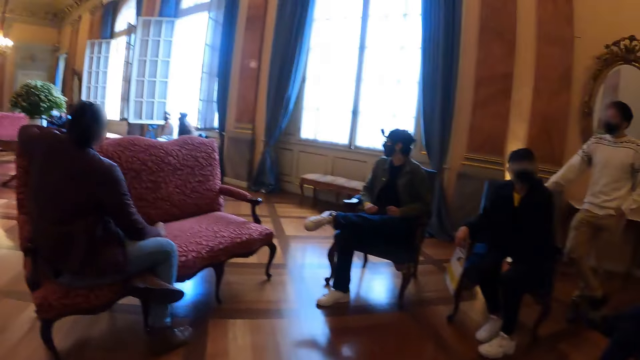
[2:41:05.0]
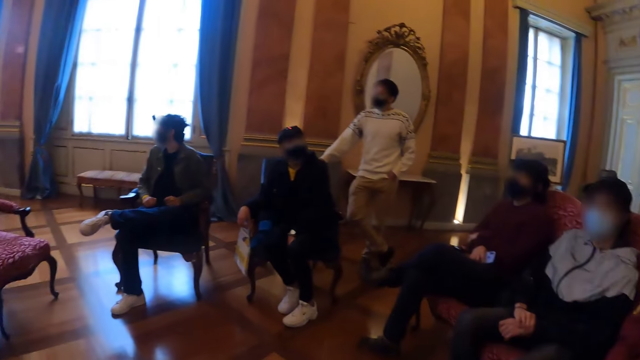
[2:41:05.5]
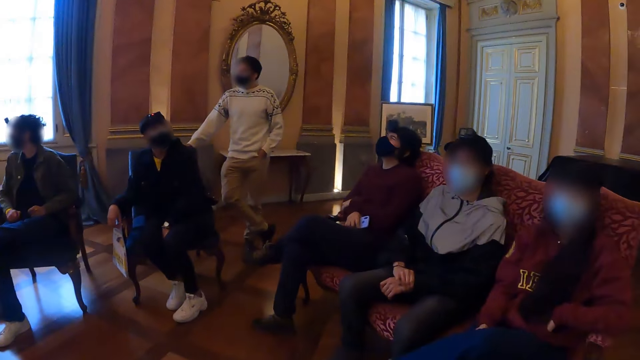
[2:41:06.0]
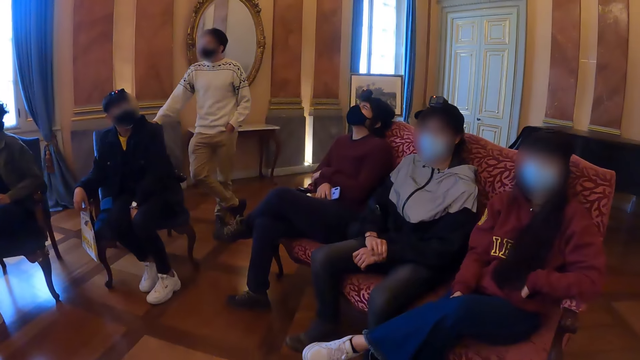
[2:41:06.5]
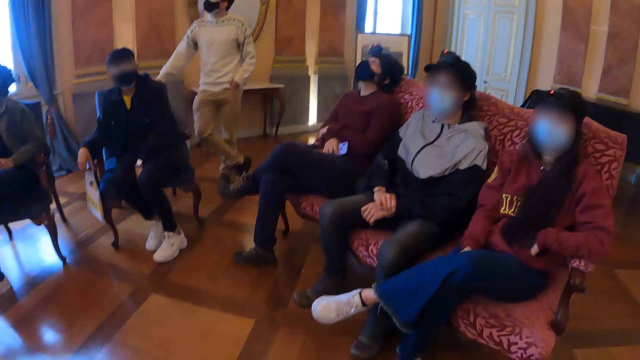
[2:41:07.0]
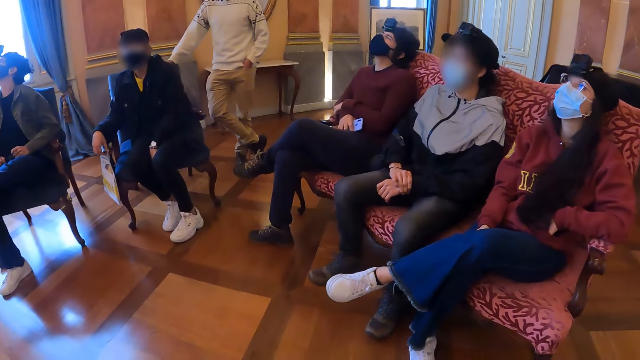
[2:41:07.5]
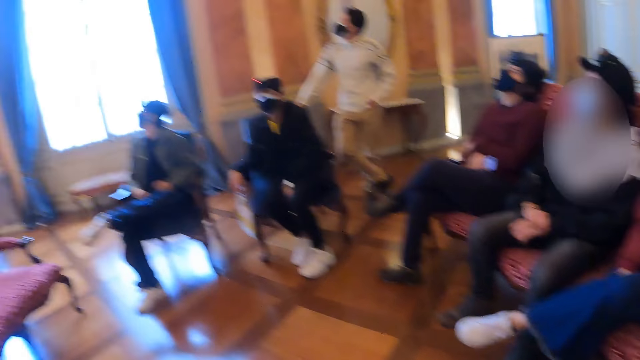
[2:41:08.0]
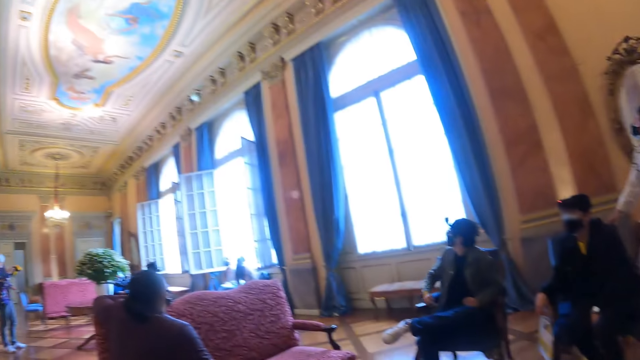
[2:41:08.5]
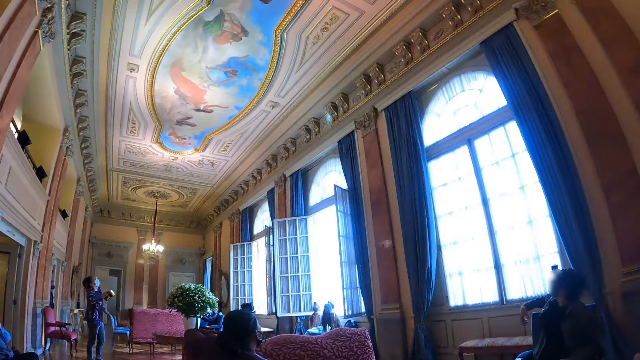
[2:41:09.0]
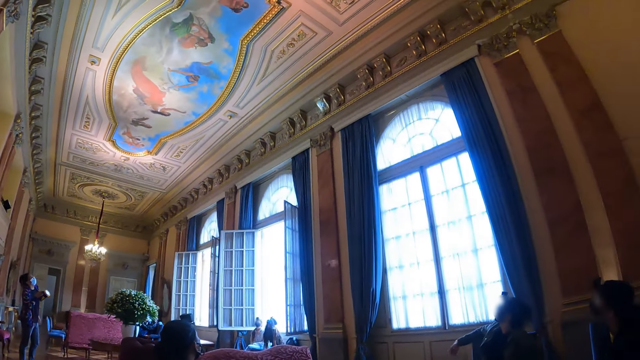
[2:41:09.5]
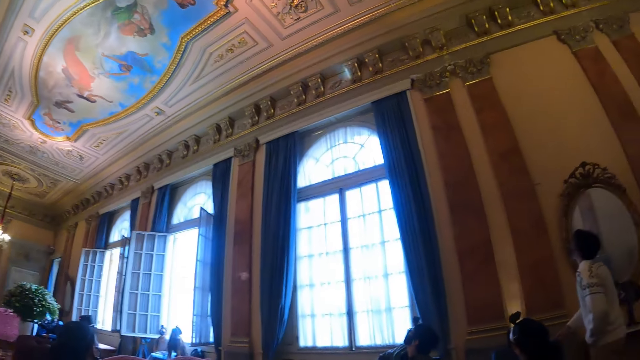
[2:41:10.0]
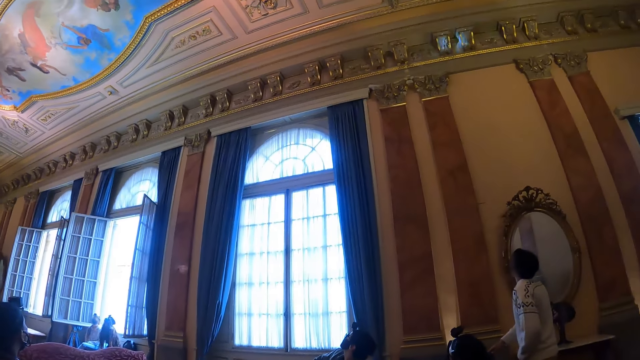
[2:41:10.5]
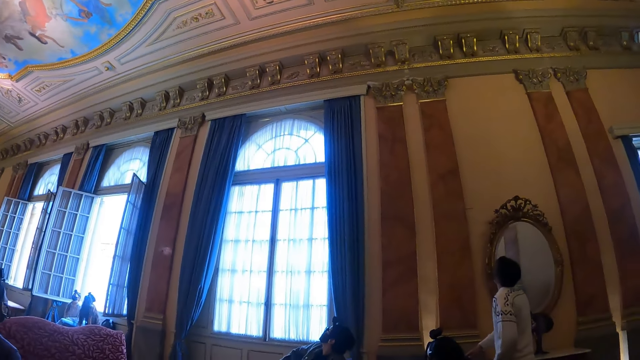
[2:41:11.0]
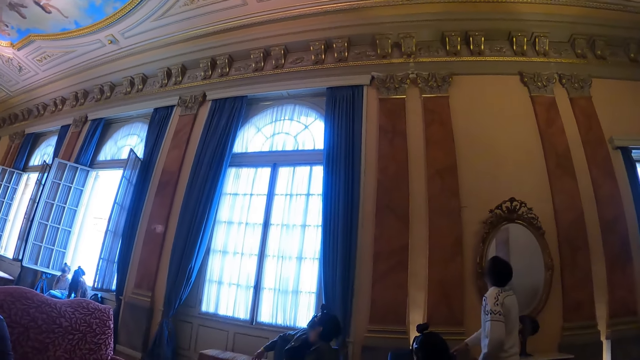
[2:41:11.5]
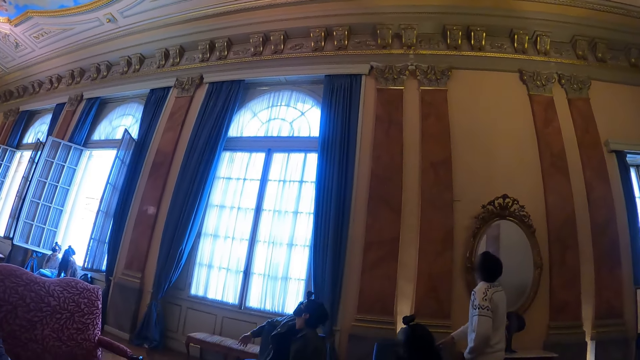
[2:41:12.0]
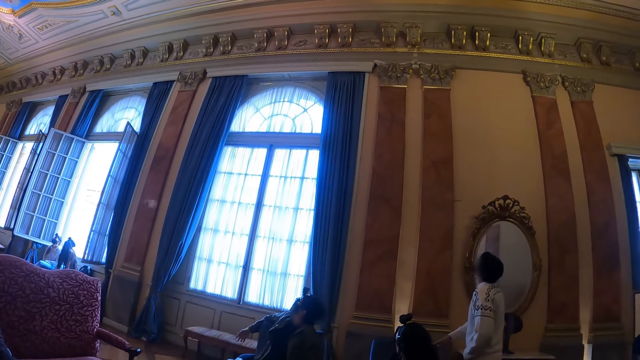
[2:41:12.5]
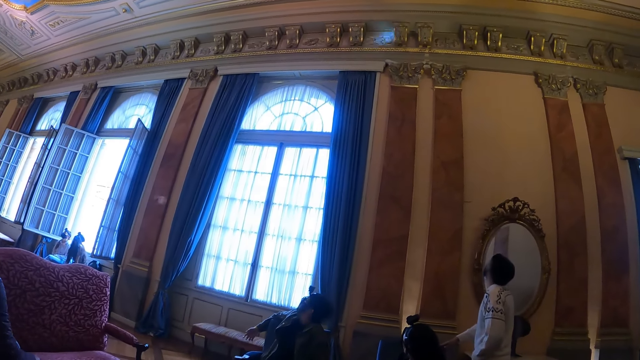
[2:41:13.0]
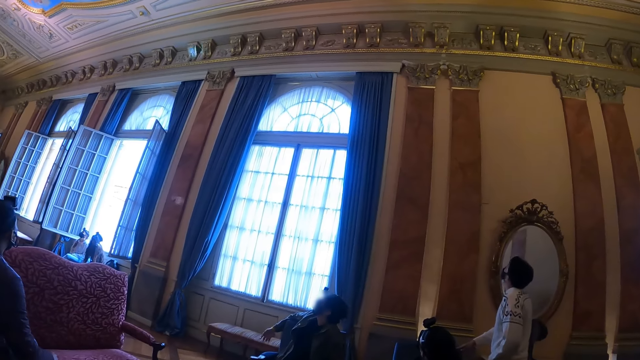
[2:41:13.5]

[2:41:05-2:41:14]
The camera wearer looks around in the hall. They look up.

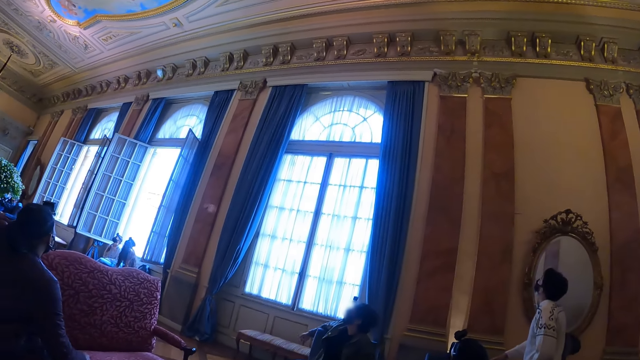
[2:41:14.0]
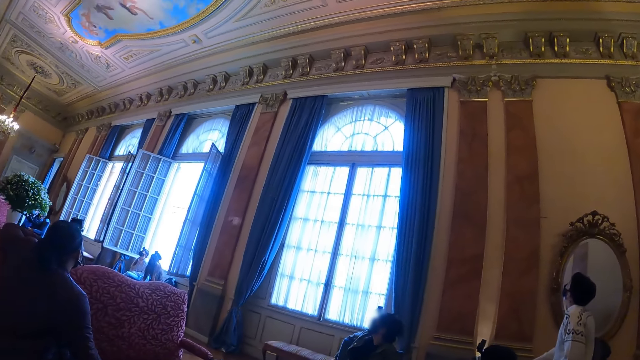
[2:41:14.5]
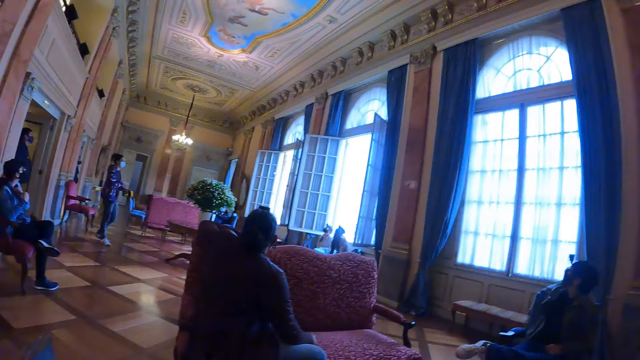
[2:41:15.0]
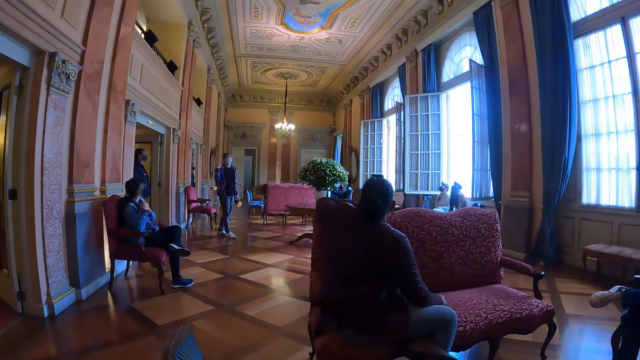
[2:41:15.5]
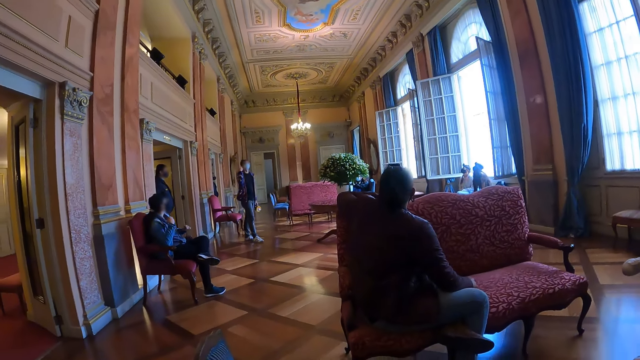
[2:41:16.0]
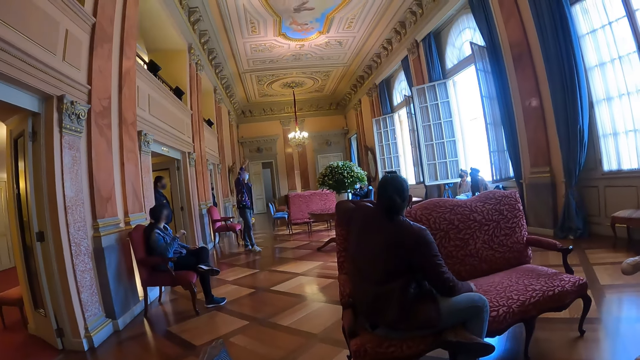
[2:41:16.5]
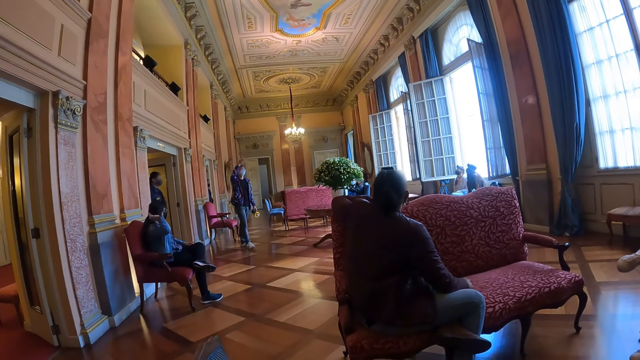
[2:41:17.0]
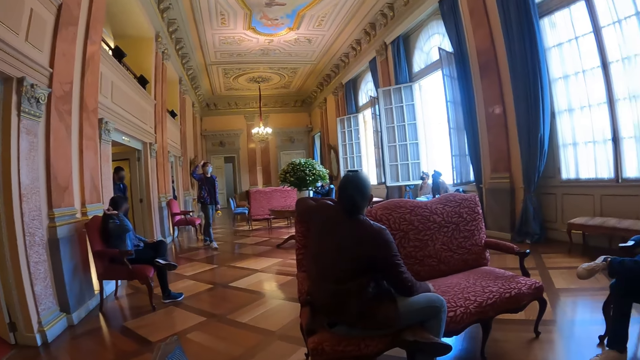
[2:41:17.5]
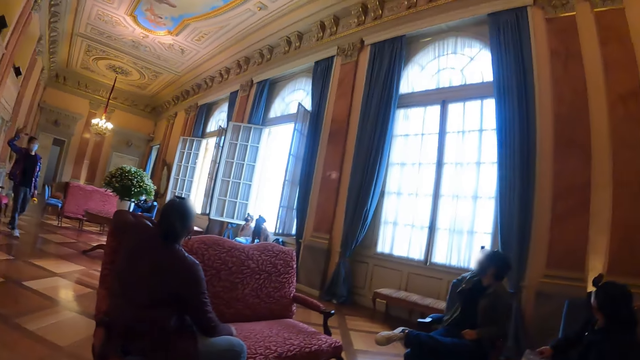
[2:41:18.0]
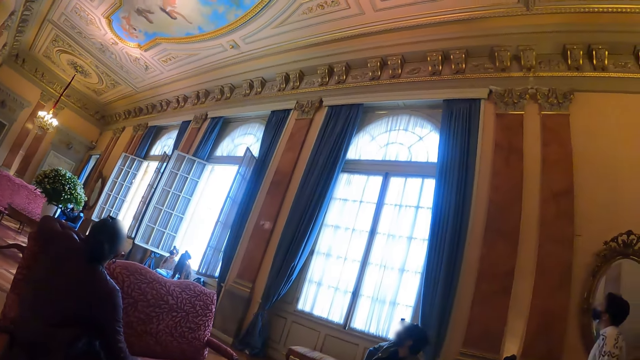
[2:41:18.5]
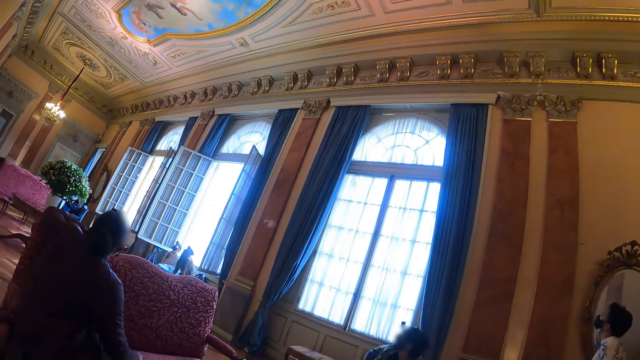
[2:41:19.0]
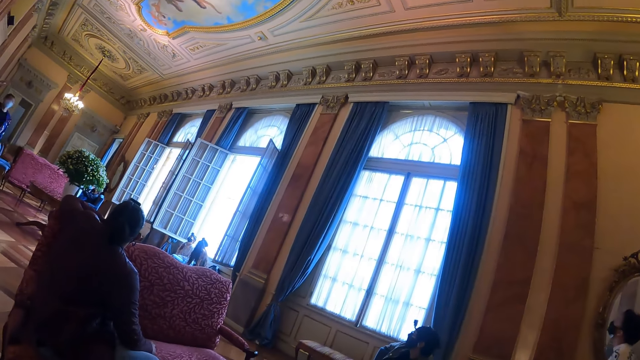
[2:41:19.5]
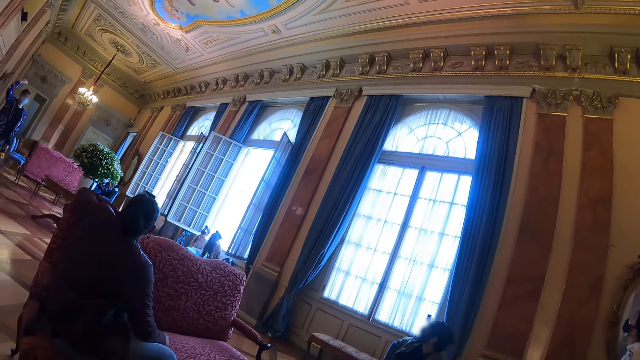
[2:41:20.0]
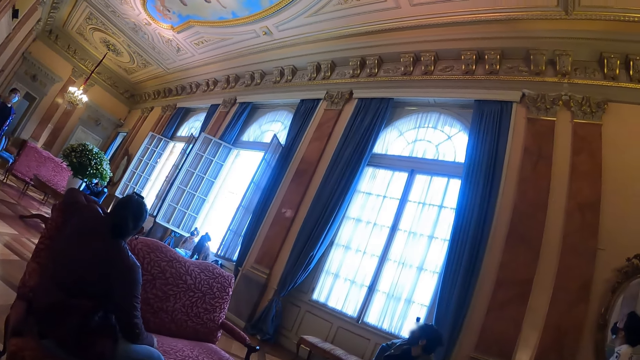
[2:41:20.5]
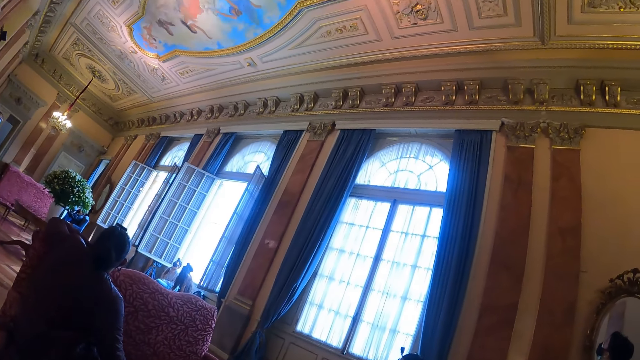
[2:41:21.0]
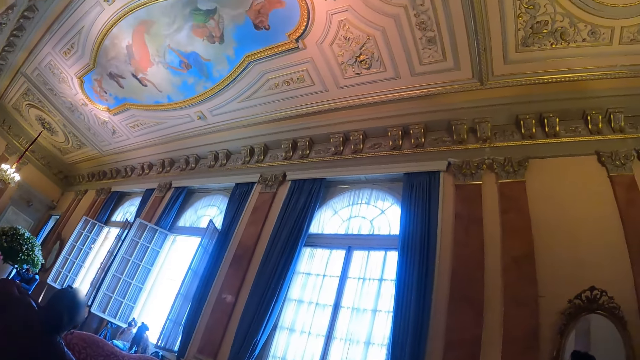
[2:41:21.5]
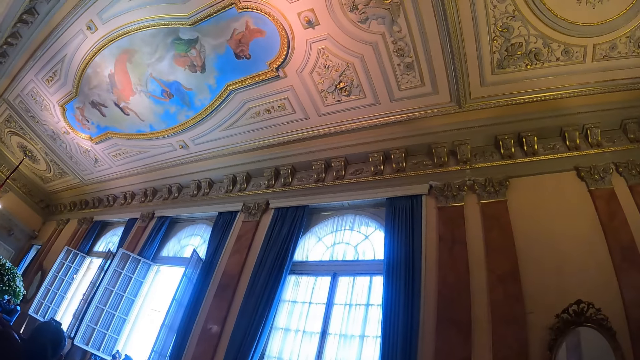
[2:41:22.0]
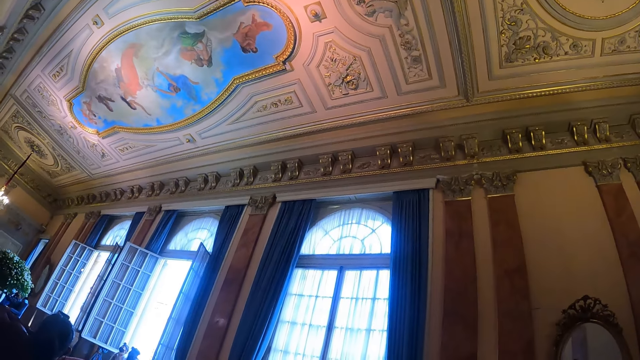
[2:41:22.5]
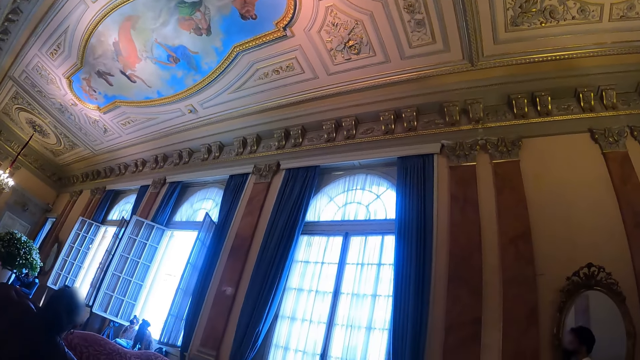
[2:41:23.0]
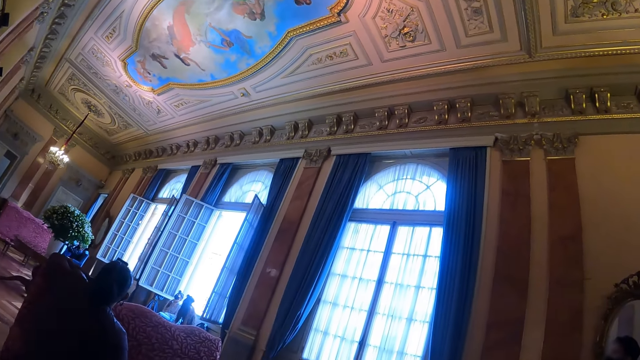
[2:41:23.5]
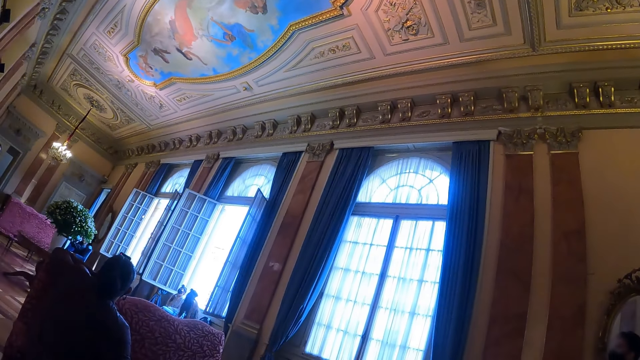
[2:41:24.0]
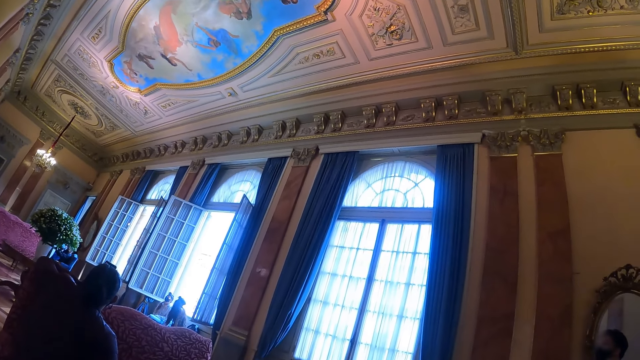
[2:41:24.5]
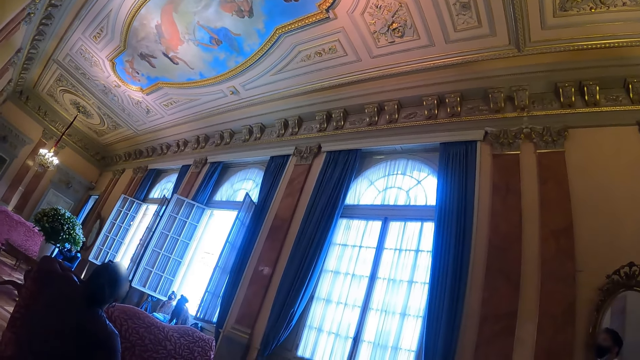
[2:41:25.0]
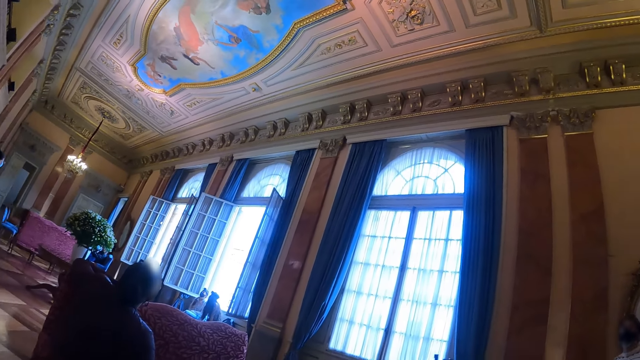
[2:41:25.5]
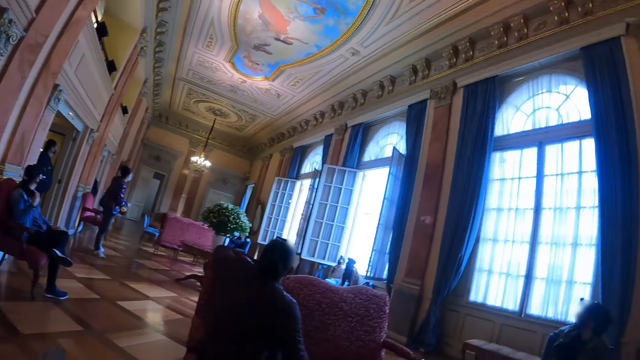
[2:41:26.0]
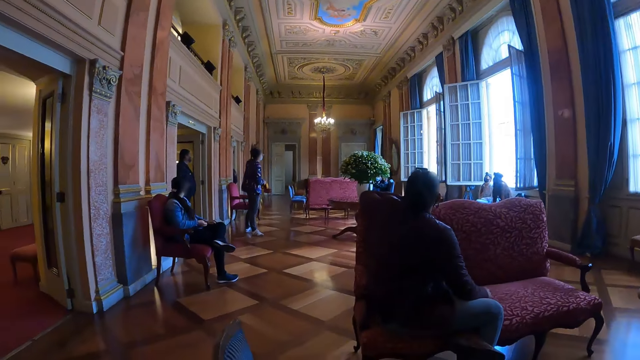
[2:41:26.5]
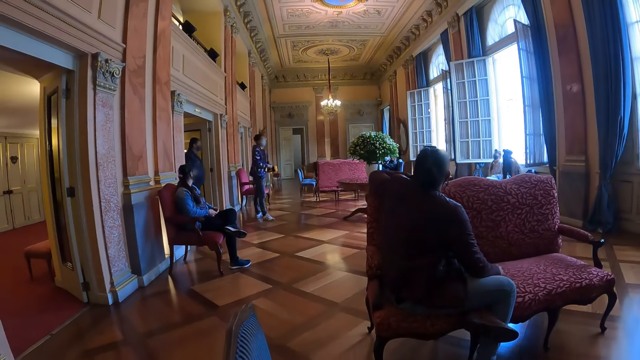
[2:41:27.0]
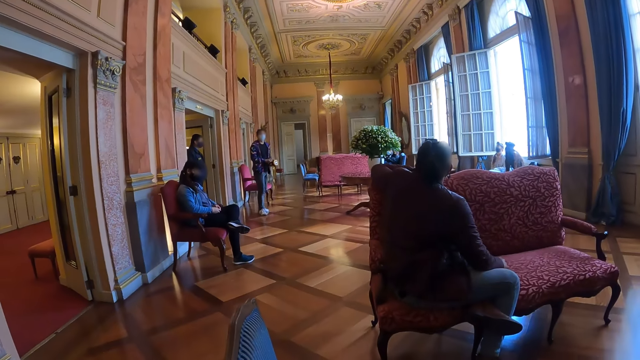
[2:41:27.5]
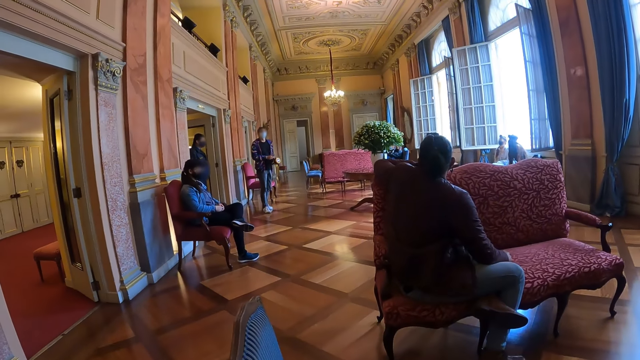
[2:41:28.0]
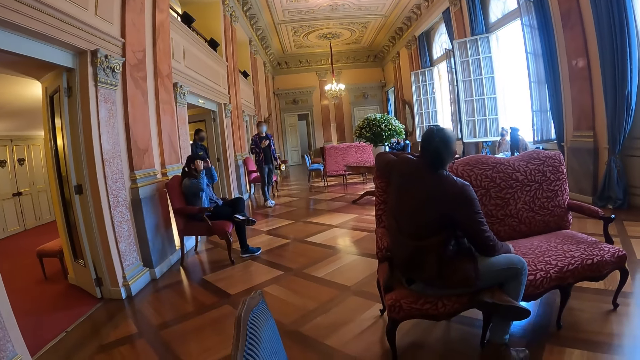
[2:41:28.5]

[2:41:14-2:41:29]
A lady talks to the people in the hall. The camera wearer looks at the lady. They look aside. They listen to the lady.
